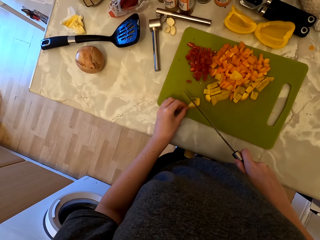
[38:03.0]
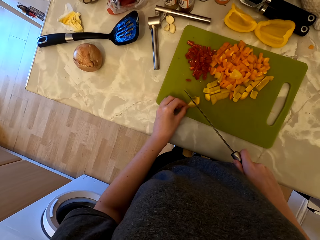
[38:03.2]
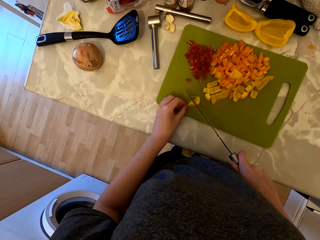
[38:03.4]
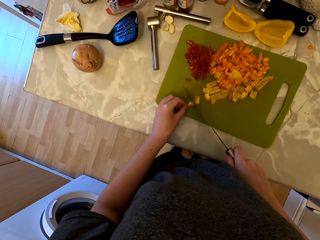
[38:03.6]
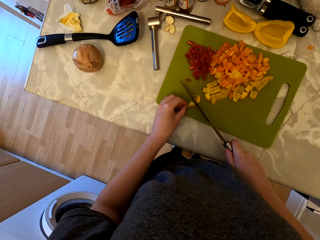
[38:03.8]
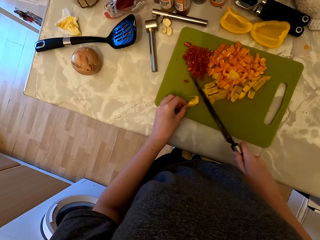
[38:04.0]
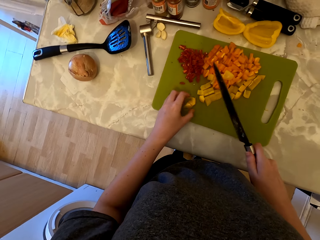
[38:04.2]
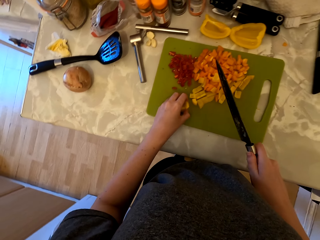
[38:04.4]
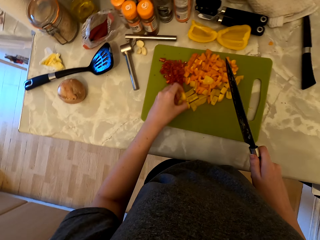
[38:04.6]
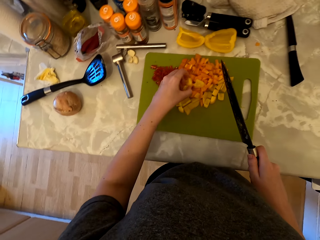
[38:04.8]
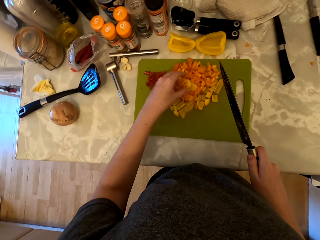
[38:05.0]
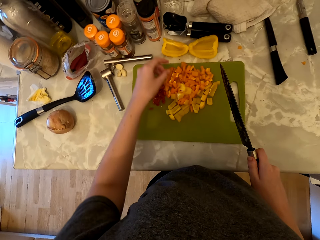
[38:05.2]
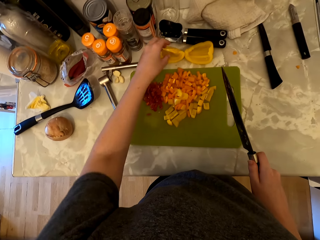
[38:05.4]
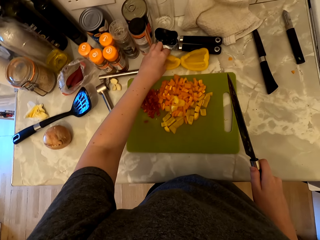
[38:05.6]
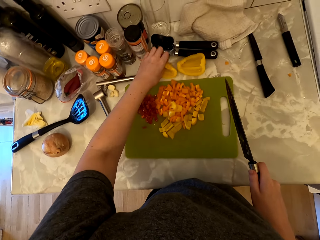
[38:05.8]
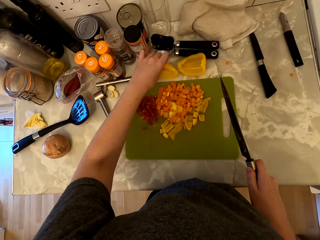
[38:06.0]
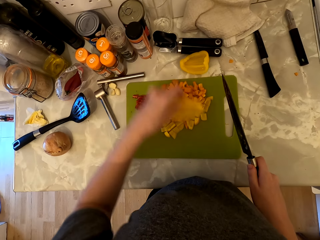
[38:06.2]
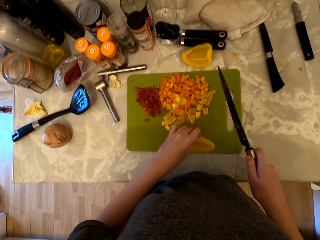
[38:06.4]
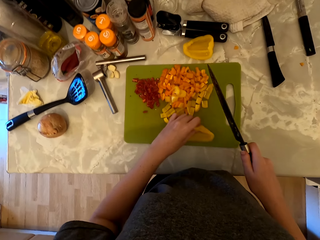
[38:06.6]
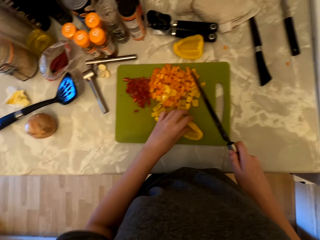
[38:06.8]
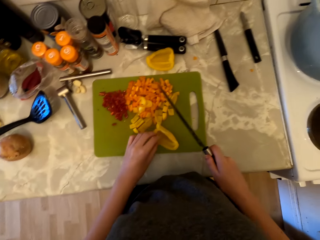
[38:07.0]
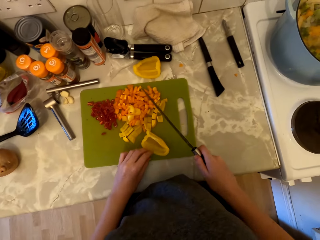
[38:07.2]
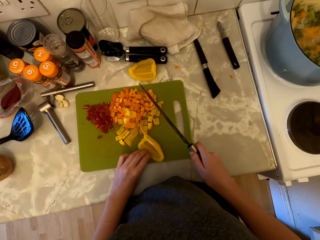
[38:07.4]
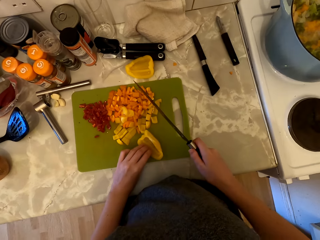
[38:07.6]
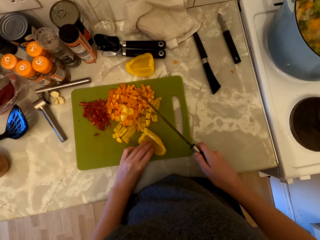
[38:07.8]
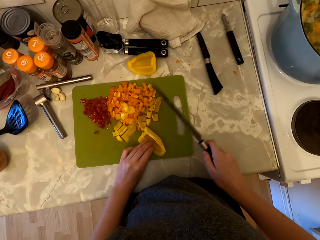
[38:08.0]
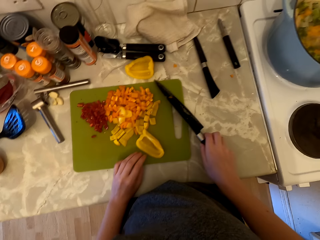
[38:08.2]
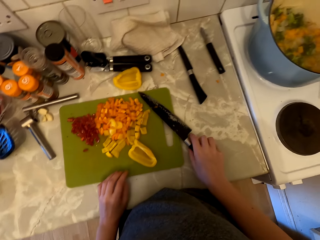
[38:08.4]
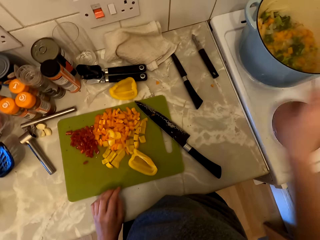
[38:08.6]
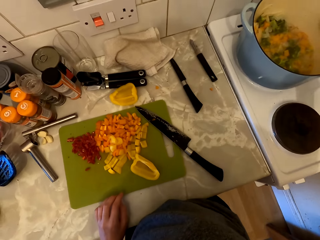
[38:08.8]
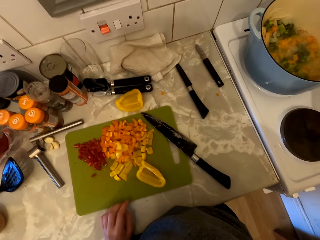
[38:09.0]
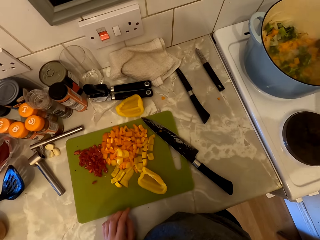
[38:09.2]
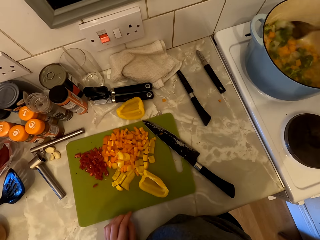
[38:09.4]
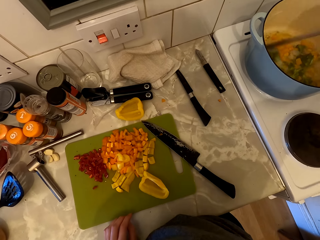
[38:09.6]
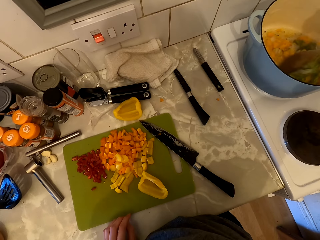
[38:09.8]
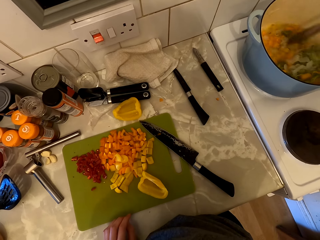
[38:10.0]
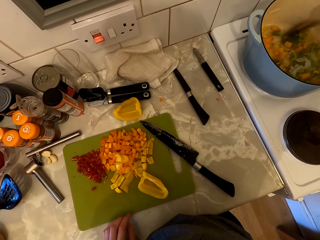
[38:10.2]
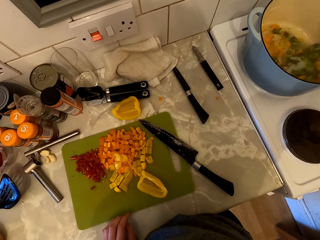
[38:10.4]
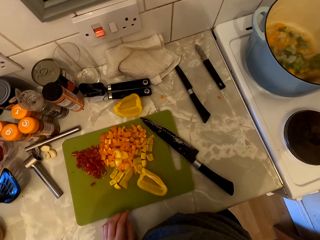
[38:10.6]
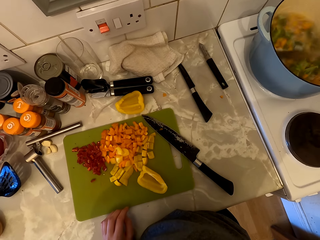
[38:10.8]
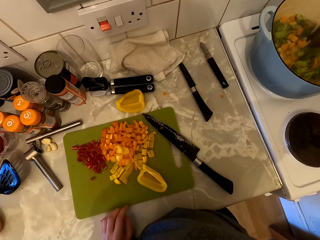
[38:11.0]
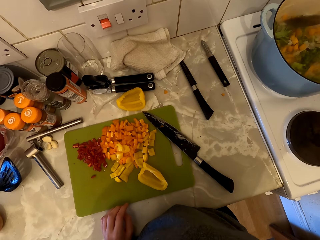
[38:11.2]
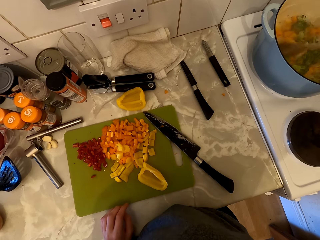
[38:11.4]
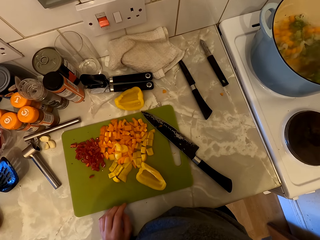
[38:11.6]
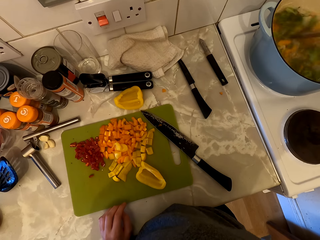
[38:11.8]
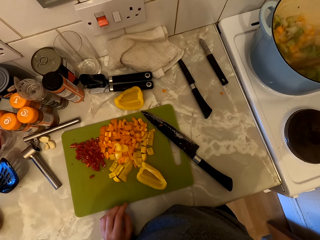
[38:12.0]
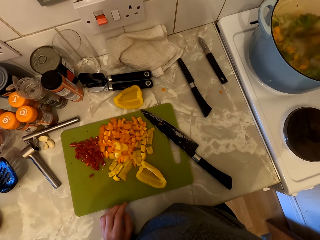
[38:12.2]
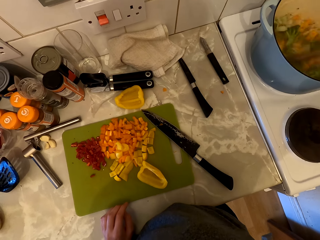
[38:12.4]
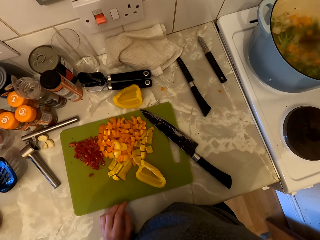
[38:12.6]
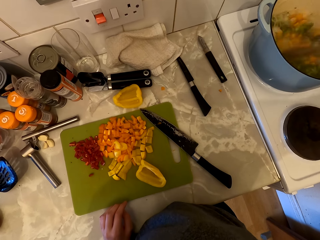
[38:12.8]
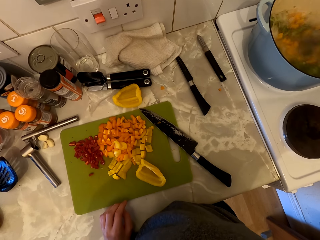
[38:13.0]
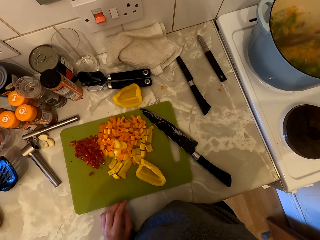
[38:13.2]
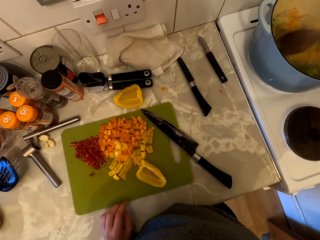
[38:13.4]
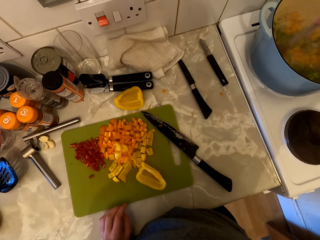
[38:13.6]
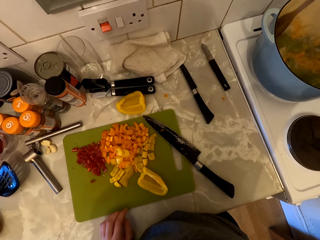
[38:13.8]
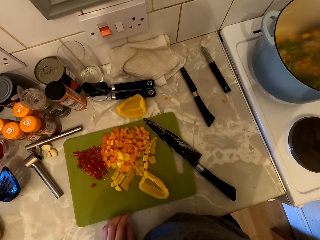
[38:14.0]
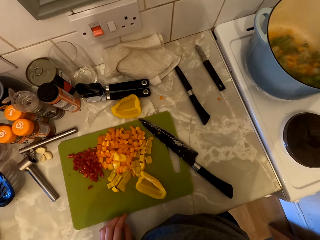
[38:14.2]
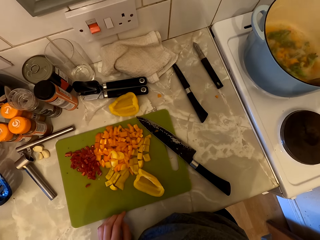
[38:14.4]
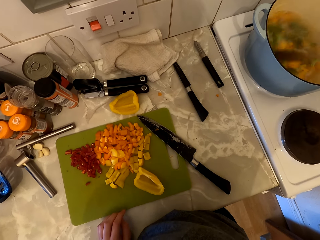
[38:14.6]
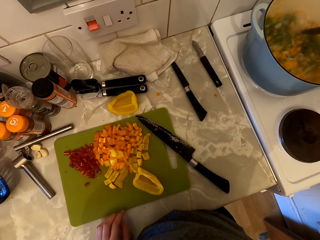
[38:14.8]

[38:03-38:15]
The camera wearer cuts the bell pepper into halves. They pick the bell peppers on the chopping board and place the bell peppers on top of the other bell peppers. They pick the bell pepper on the countertop and place the bell pepper on the chopping board. They place the knife on the chopping board. They stir the vegetables with the wooden spoon. They cook the food.

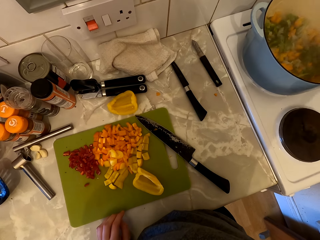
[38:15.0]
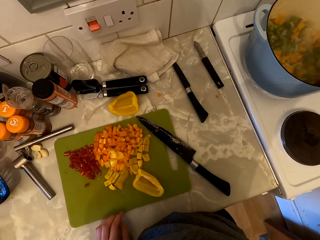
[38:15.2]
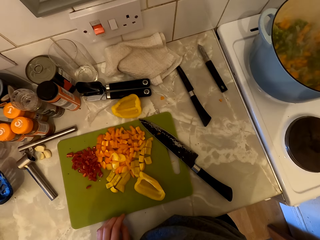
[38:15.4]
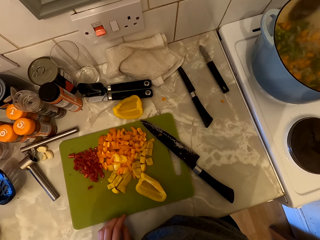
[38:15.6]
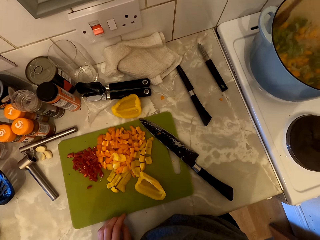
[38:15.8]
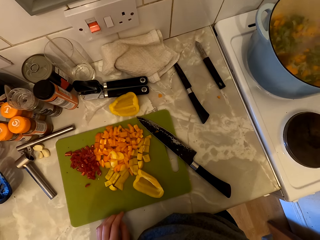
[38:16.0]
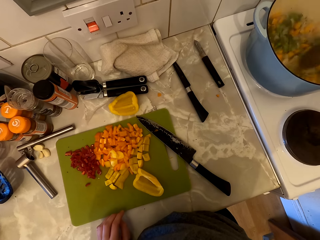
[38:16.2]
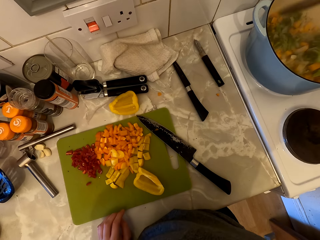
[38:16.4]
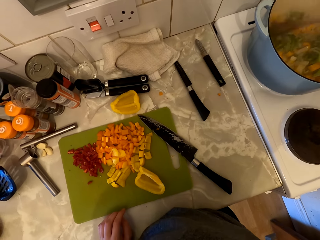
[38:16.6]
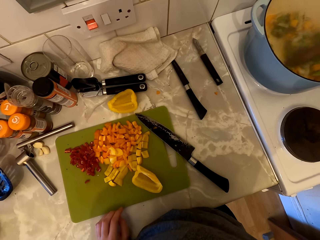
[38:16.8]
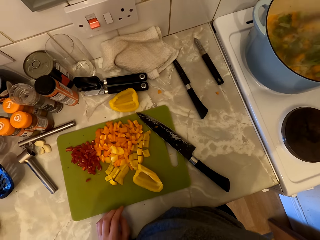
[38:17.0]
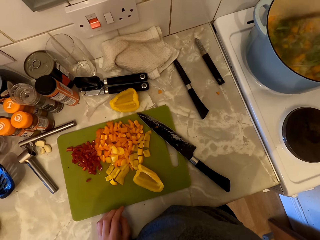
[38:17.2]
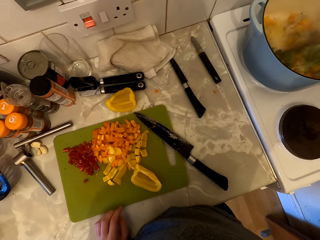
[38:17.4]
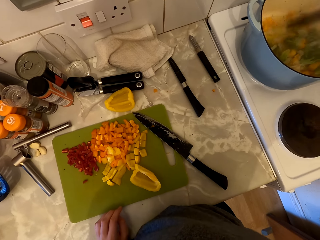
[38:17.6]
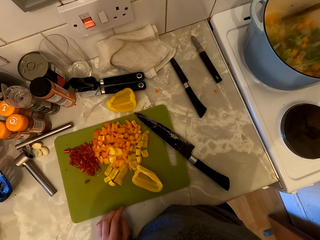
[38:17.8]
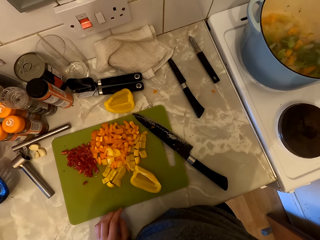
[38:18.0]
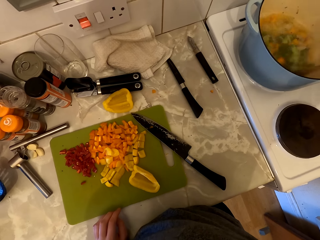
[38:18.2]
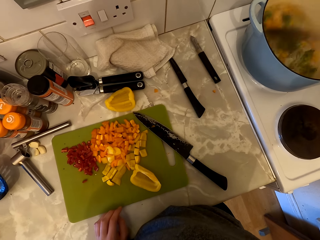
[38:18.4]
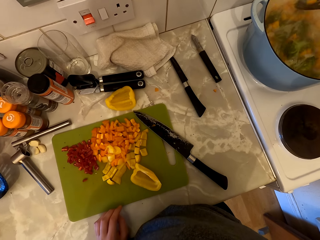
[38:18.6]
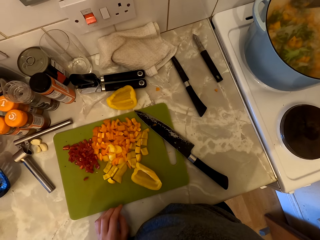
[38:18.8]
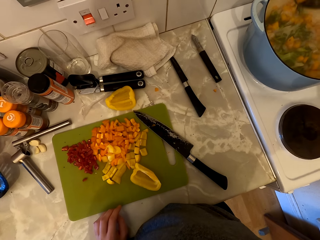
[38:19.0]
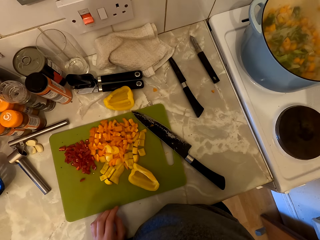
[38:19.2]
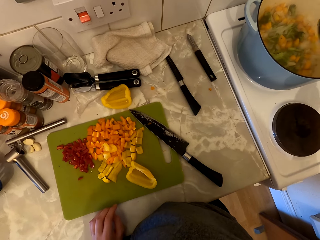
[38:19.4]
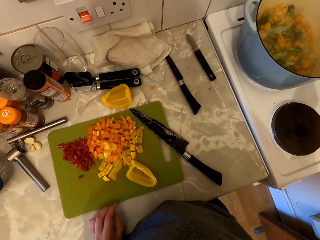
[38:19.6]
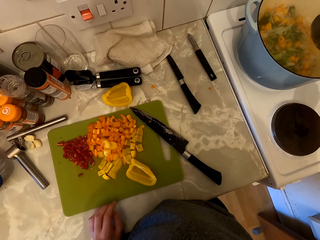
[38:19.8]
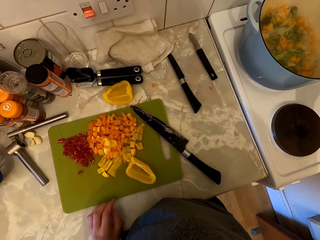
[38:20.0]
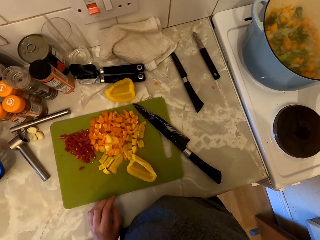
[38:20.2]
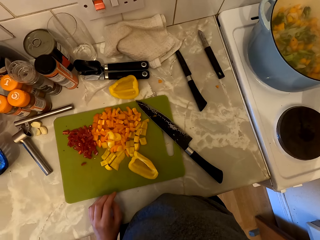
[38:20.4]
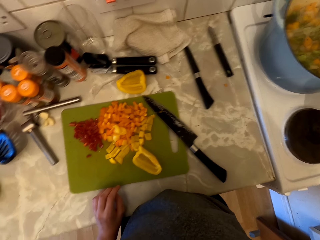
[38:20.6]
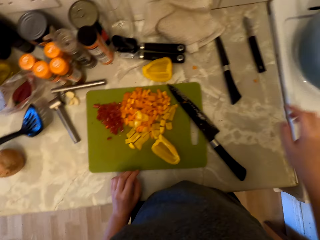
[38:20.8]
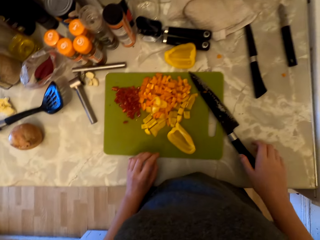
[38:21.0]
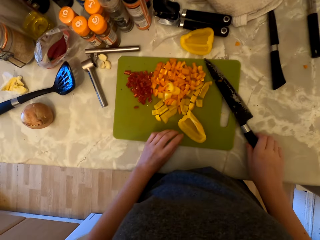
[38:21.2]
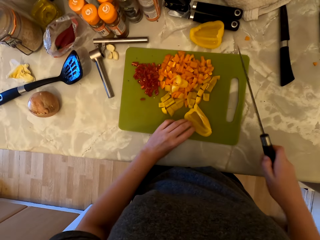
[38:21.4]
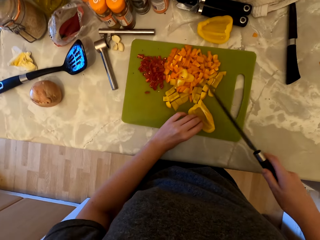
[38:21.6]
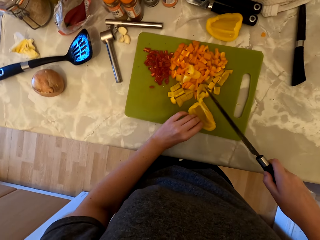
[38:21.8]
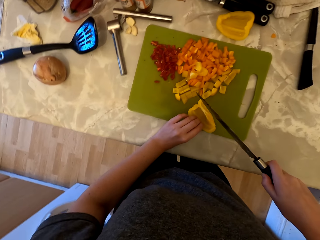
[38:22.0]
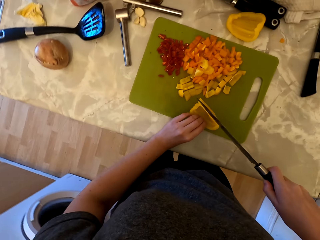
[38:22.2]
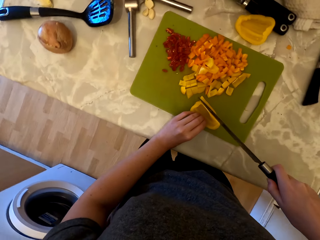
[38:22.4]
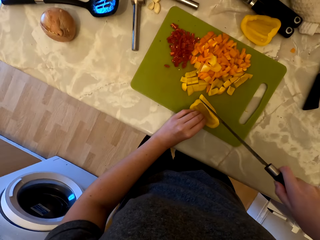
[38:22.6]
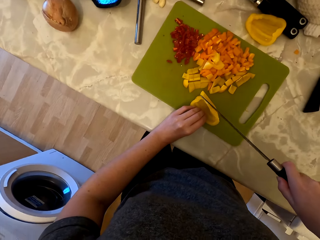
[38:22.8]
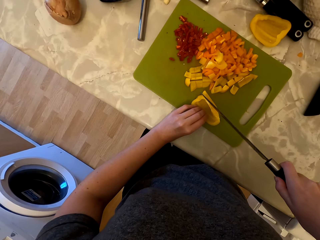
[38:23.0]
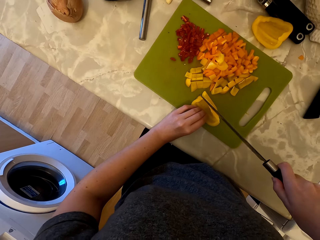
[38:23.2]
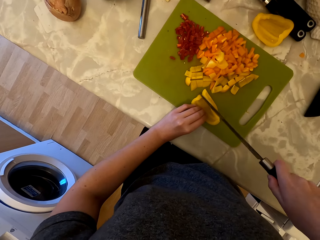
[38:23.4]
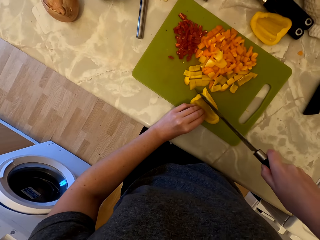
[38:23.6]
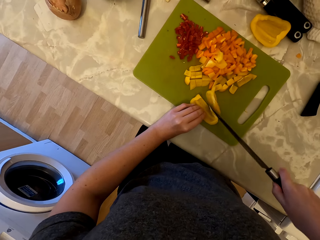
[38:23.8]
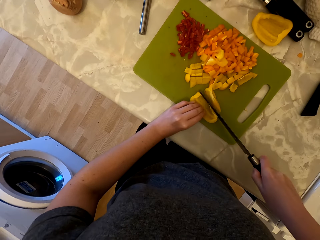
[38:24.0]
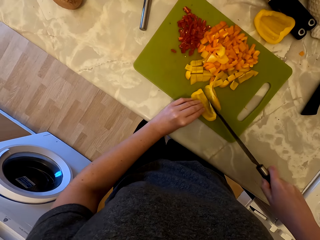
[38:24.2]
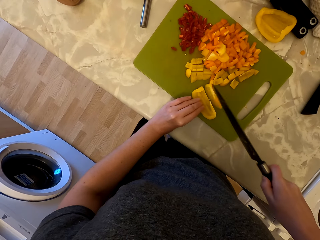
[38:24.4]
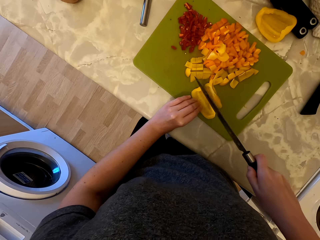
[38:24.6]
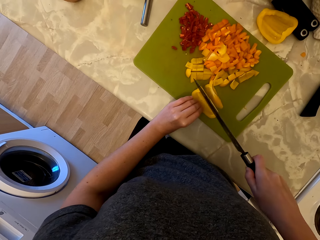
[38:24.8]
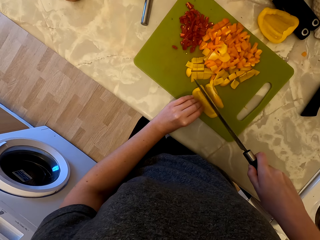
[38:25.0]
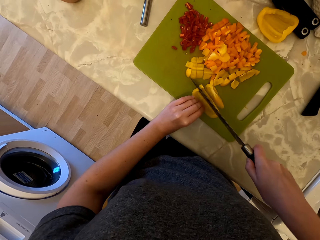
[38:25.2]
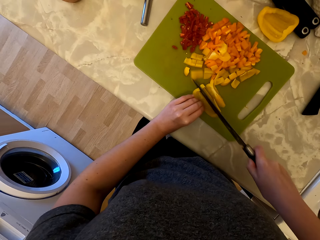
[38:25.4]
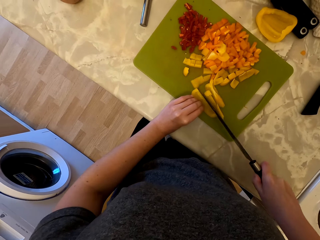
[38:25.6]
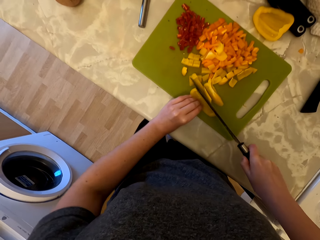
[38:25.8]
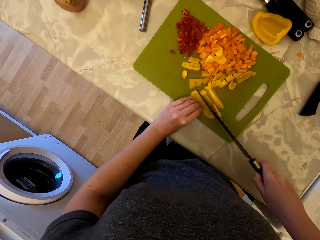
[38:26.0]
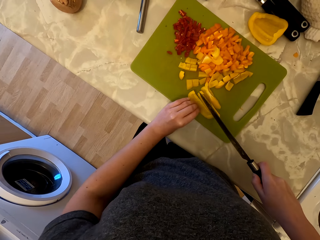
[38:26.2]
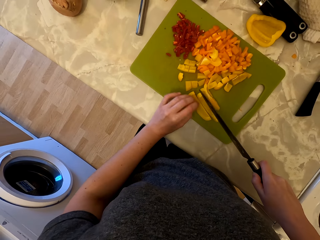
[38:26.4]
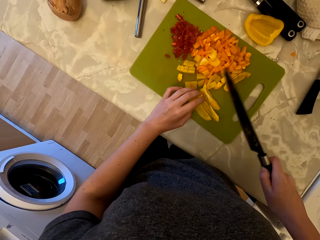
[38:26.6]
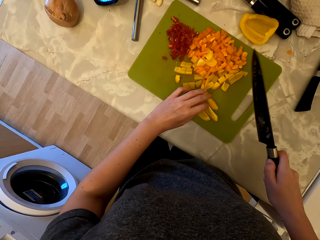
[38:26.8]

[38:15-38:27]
The camera wearer hits the wooden spoon or cooking stick on the cooking pot. She picks up the knife from the chopping board. She holds the bell pepper with her left hand. She cuts the bell pepper with the knife.
